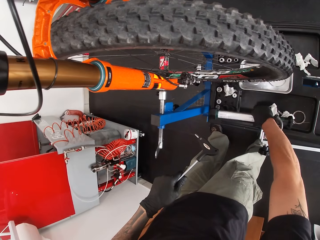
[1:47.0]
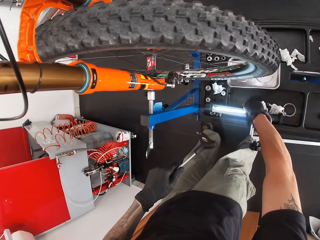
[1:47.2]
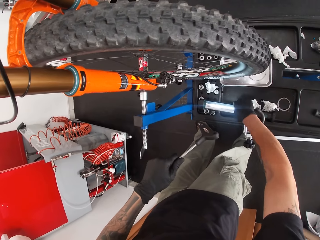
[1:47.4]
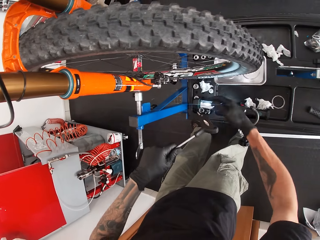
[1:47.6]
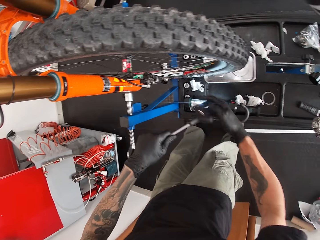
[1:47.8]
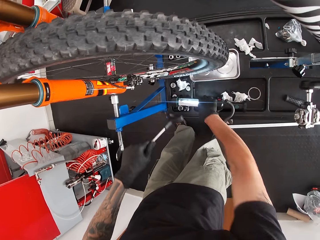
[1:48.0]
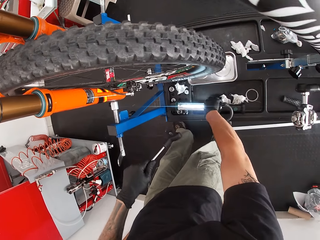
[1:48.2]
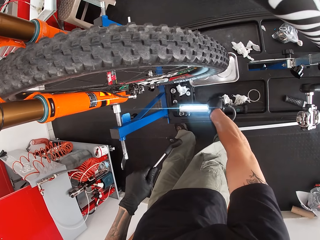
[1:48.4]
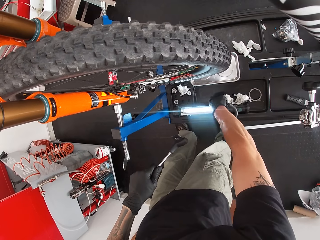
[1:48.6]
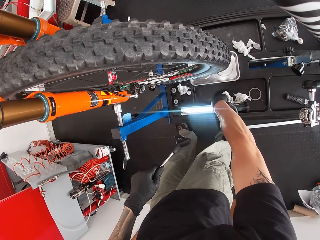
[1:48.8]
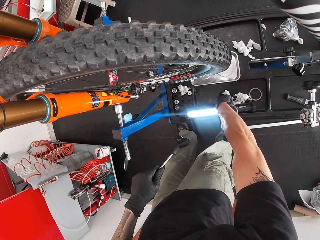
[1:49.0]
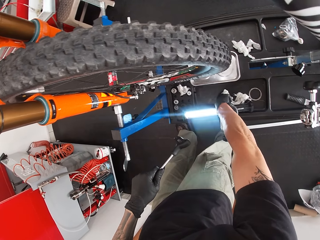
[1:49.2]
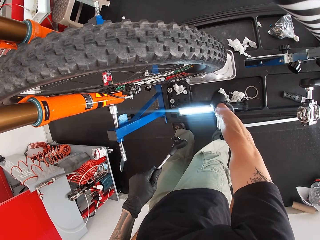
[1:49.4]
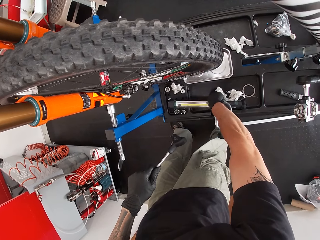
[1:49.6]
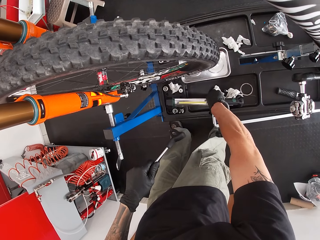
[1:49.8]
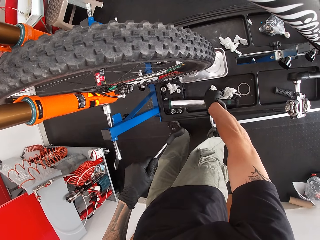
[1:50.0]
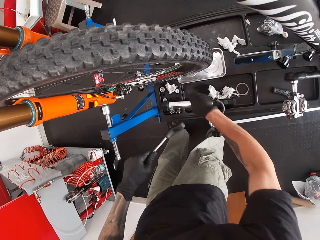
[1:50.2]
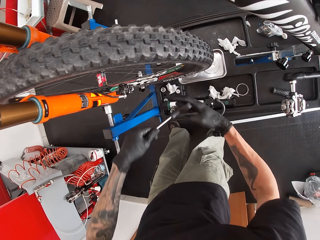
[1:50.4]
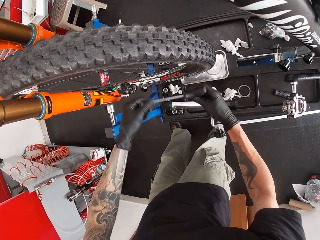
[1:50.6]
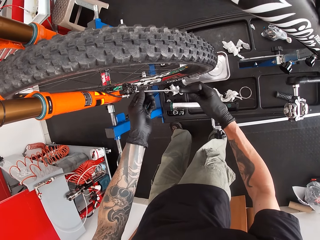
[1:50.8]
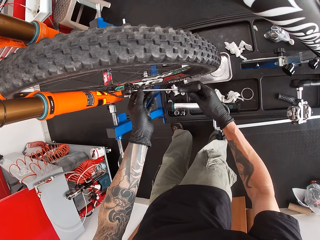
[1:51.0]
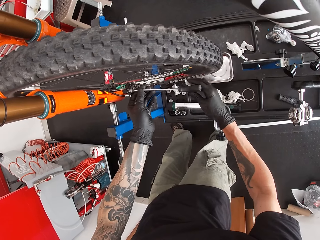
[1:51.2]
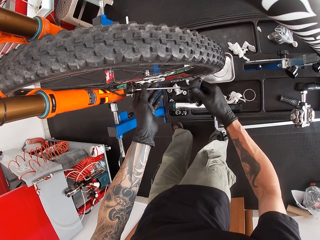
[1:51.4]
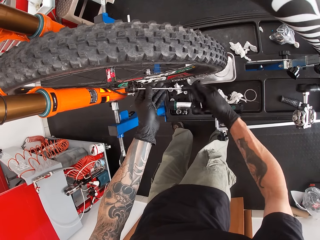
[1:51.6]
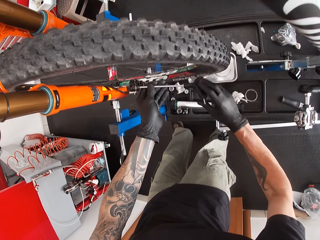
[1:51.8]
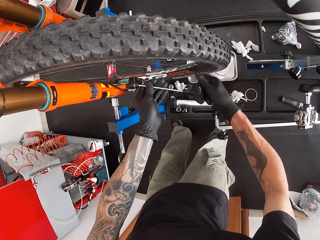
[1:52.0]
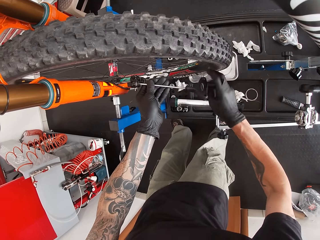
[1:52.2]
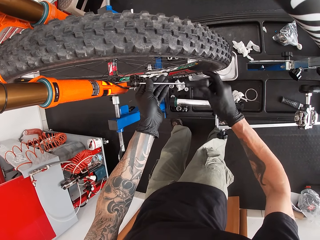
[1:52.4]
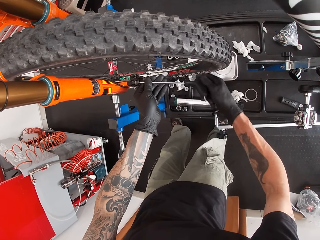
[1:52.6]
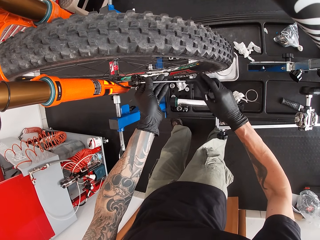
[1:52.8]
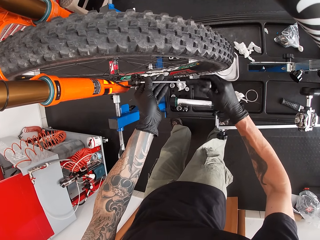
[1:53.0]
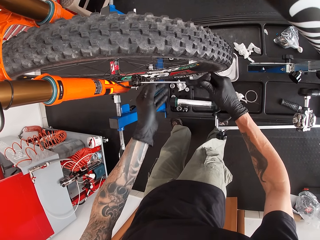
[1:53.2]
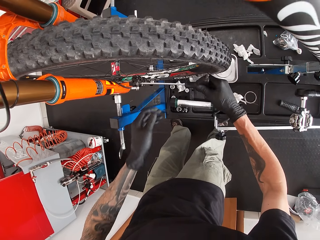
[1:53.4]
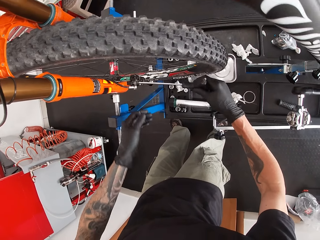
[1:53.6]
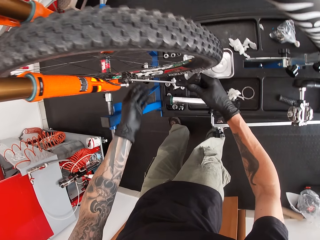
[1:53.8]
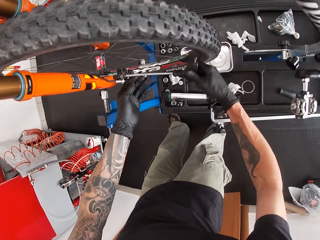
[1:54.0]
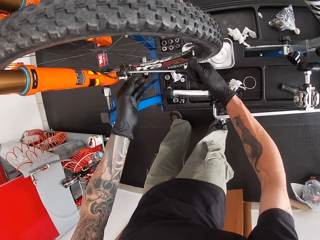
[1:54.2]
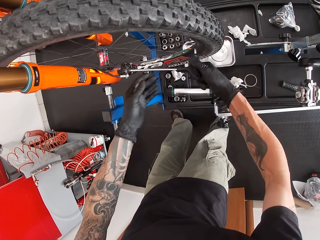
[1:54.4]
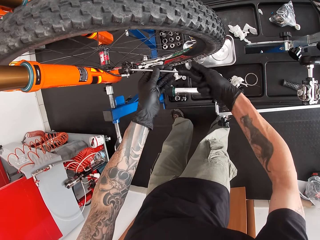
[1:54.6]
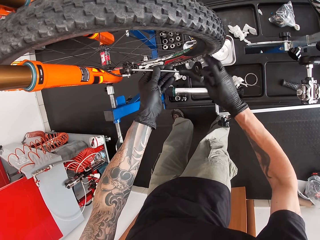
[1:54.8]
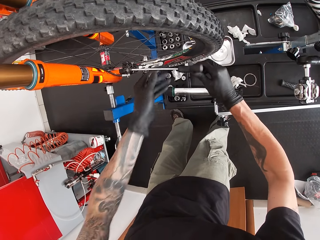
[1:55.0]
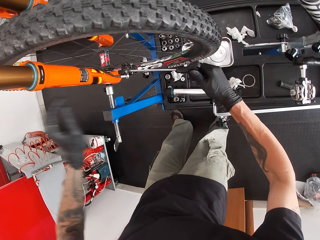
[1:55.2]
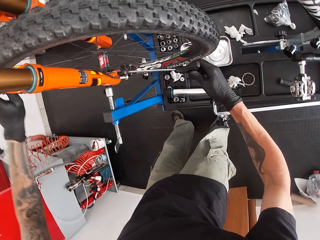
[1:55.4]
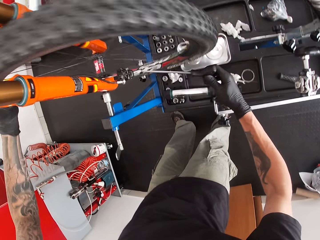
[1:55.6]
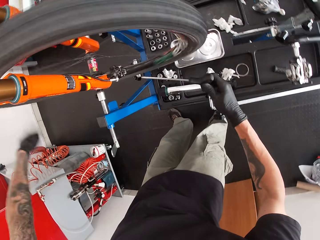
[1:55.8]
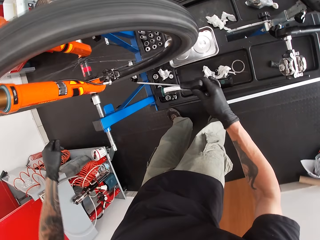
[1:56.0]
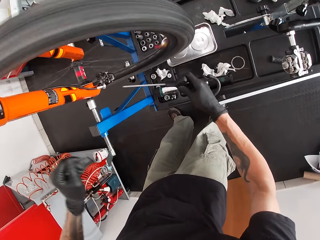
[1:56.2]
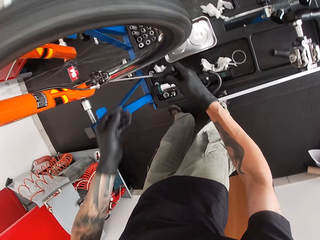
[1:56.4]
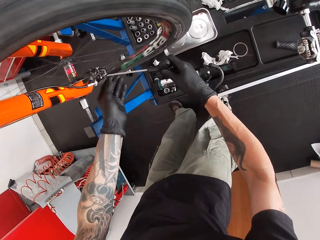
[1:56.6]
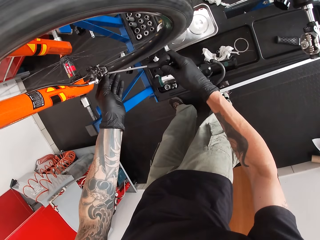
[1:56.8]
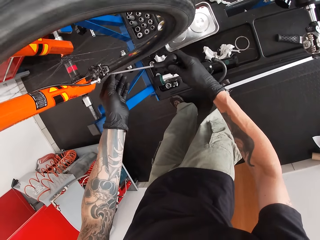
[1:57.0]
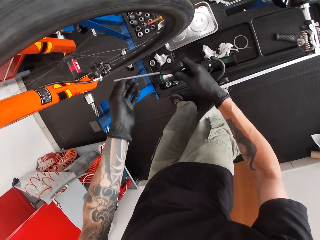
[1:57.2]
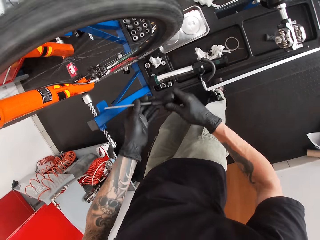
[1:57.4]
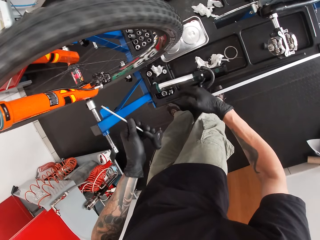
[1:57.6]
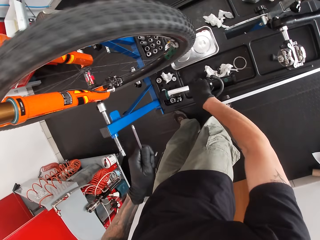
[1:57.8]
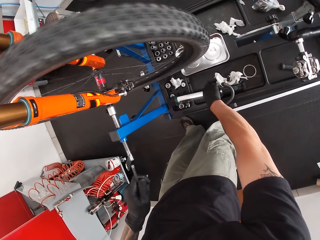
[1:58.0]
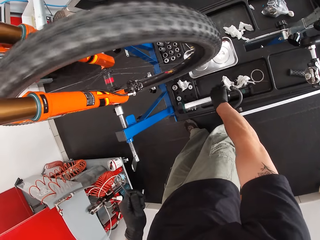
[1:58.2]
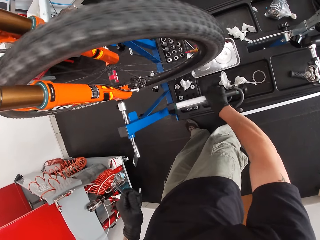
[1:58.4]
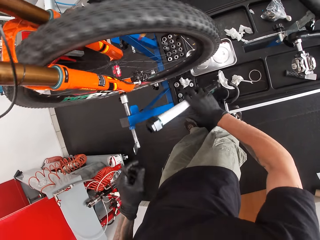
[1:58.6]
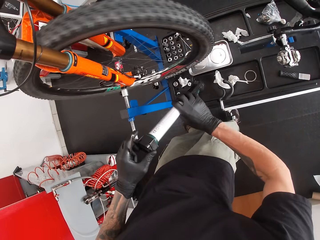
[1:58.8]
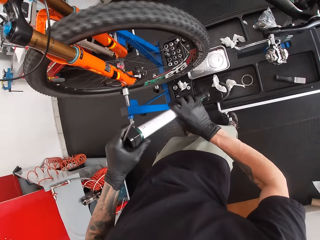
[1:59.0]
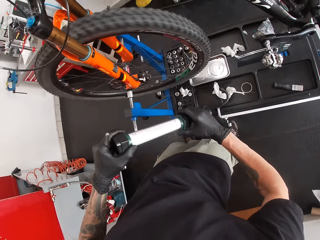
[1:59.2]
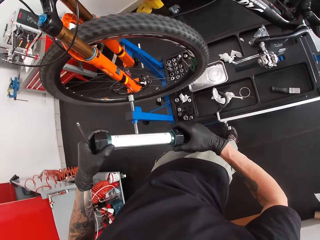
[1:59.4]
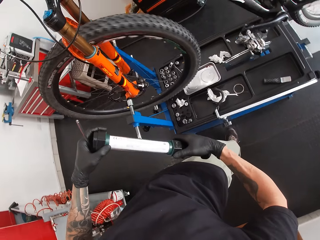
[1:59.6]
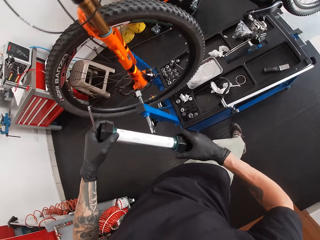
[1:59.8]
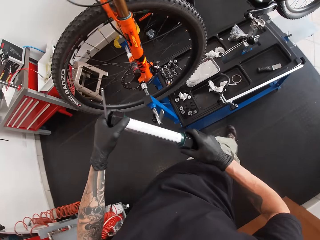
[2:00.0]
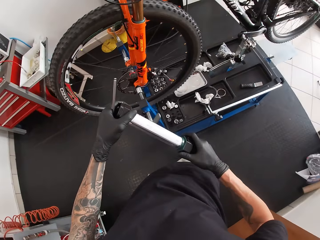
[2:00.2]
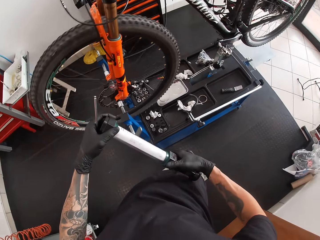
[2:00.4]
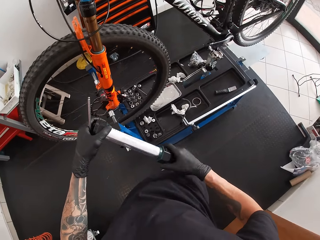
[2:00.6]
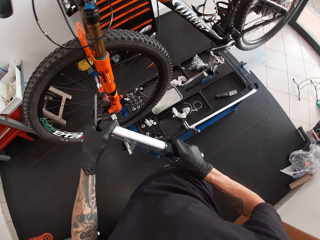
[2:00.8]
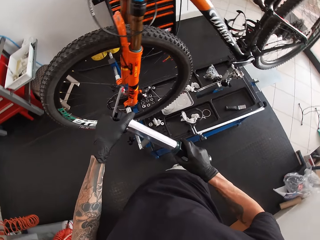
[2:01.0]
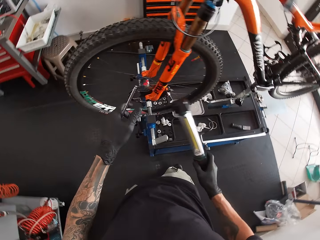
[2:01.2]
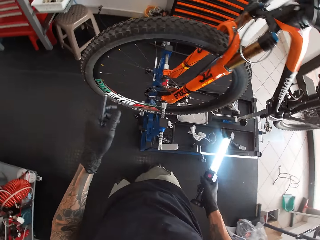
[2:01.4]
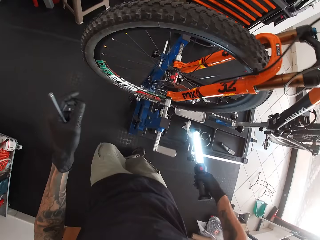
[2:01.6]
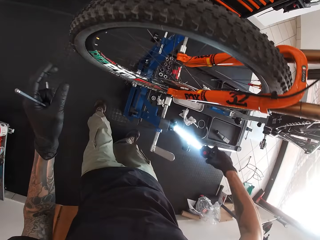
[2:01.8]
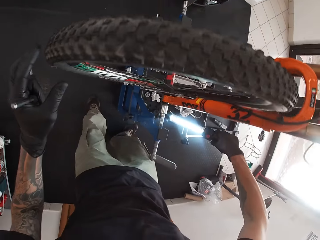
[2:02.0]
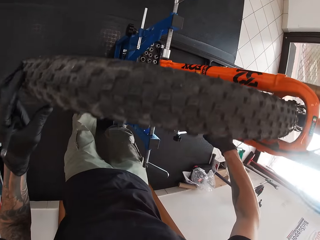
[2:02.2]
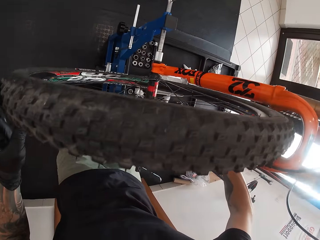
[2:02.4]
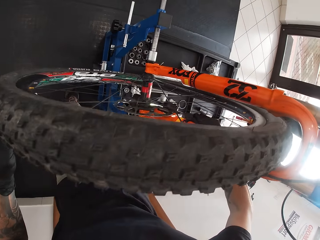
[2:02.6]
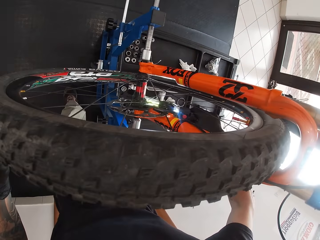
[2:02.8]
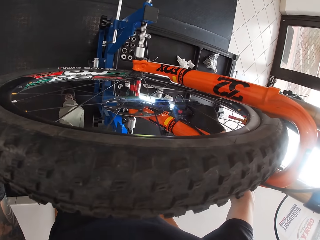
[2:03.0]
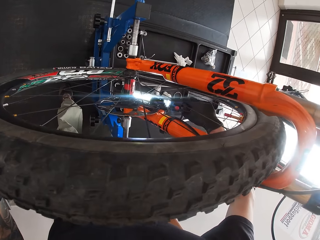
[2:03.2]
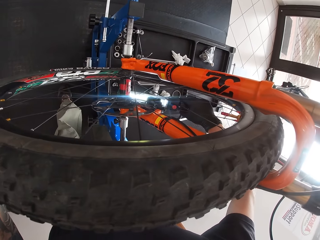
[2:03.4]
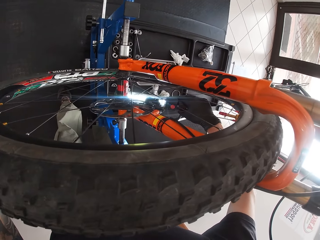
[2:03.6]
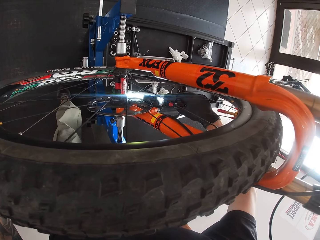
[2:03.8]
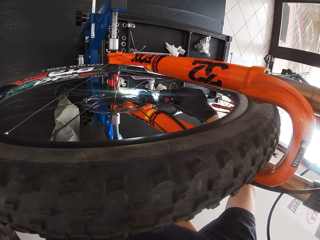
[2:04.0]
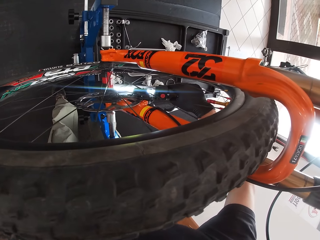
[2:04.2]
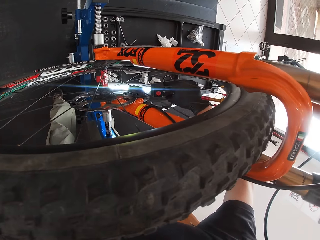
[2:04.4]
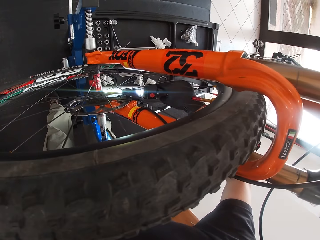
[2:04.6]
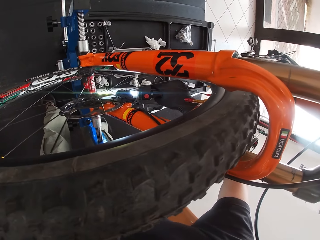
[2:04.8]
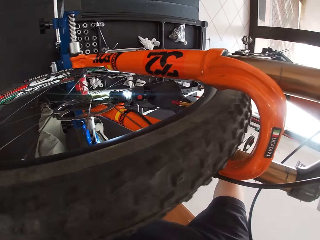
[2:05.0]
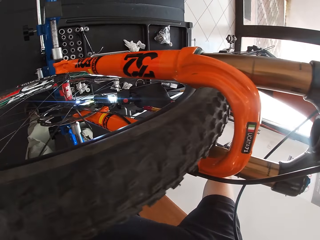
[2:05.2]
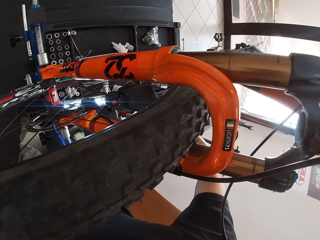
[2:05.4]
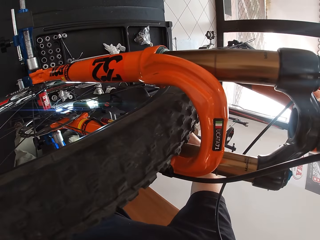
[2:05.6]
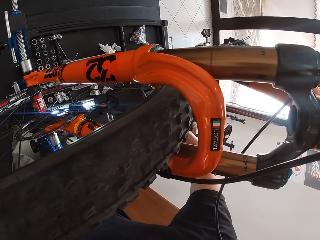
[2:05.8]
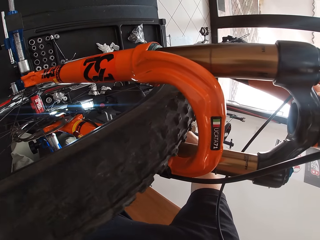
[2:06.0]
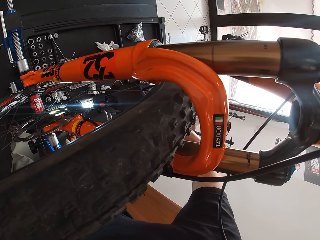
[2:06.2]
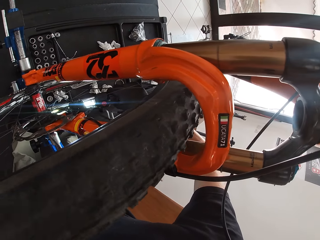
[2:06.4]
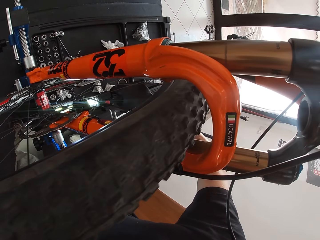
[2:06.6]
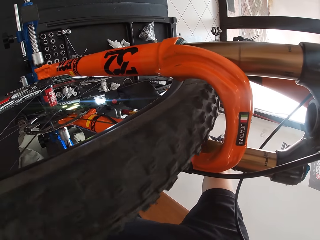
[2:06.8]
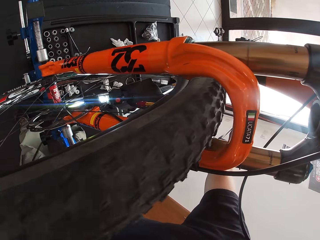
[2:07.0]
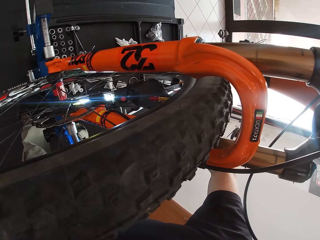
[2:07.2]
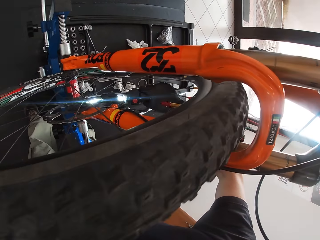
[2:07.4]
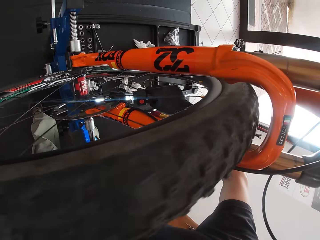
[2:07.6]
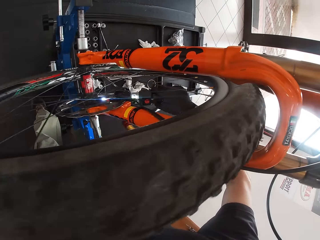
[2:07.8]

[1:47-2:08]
The camera wearer drops the lamp on the work bench with his right hand. He holds the lamp on the work bench with his right hand. He turns off the torch. He passes the T spanner from his left hand to his right hand, and tightens a bolt on the bicycle wheel hub with the T spanner in his right hand. He repairs the bicycle. He turns the bicycle tyre with his left hand. He repairs the bicycle. He picks up the lamp on the work bench with his right hand. He turns on the lamp from the work bench with his right hand. He looks at the bicycle using the torch.
